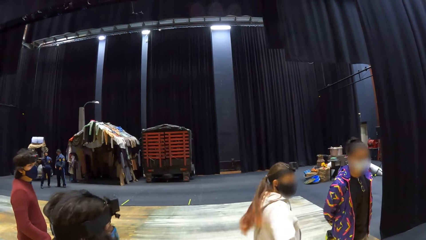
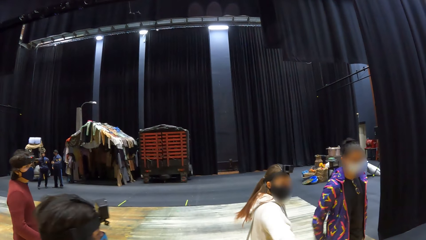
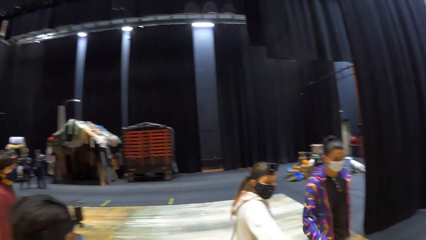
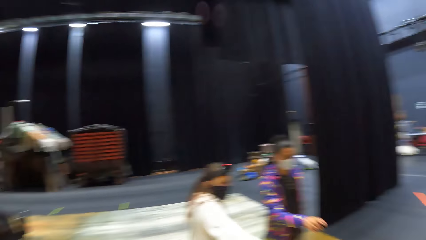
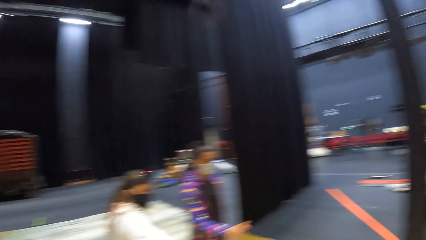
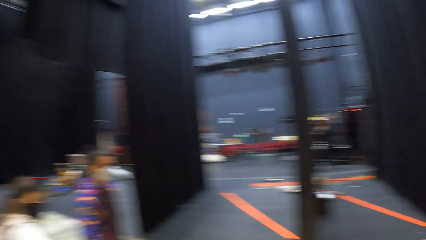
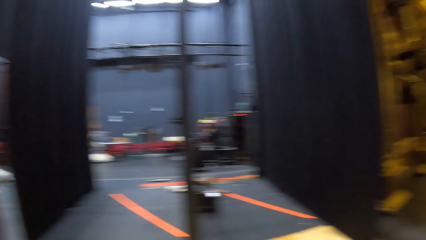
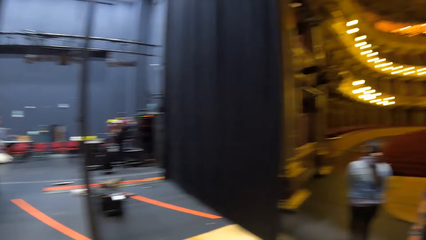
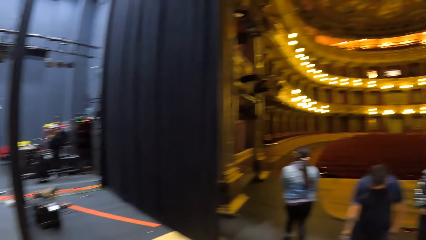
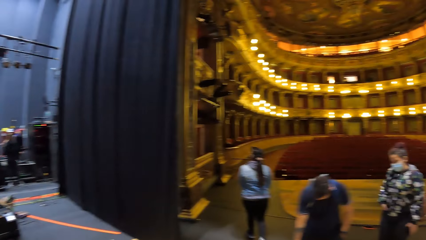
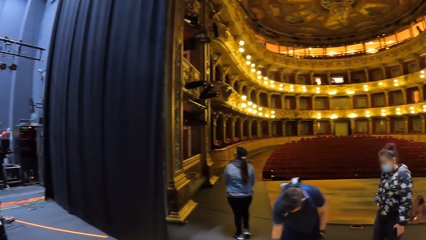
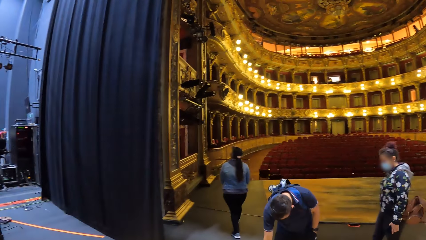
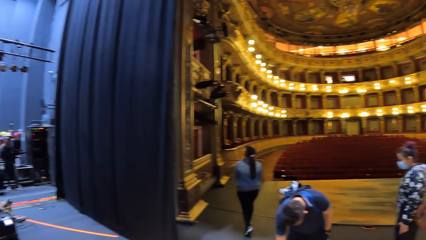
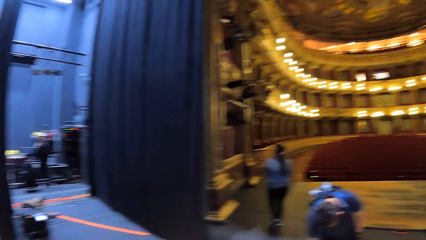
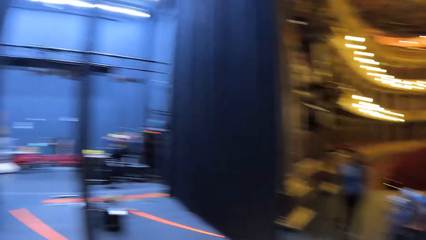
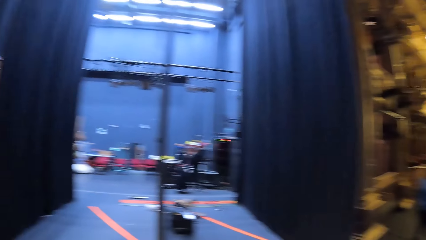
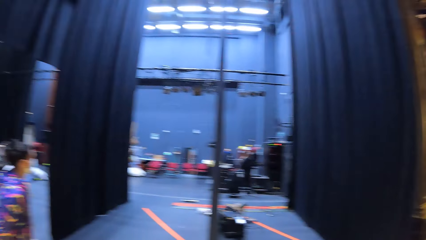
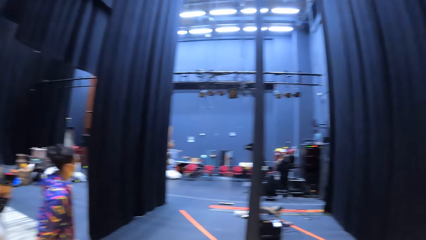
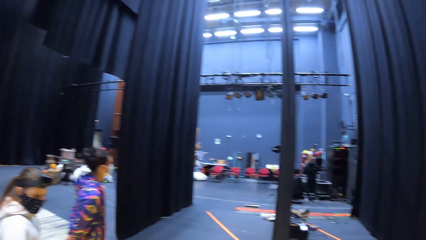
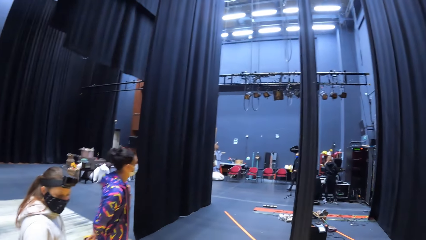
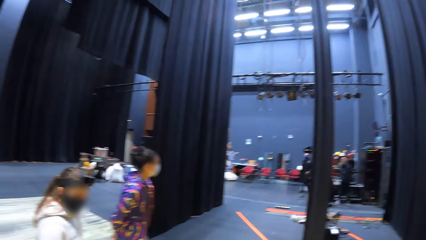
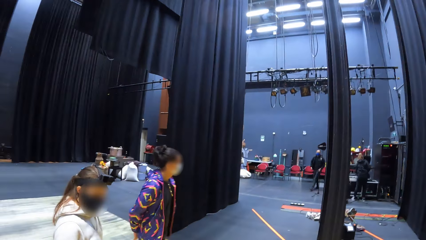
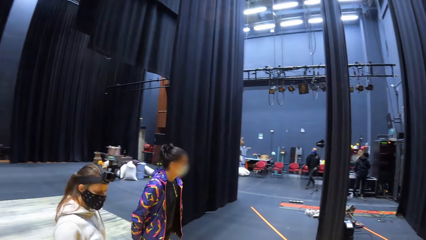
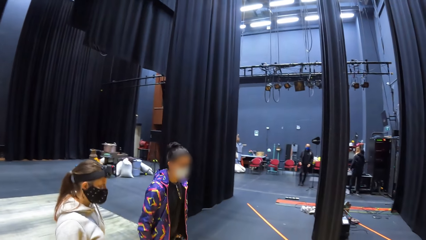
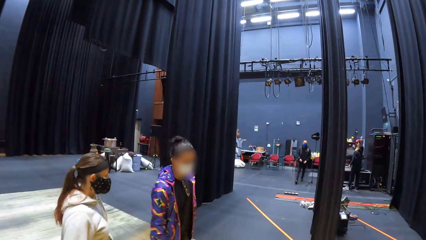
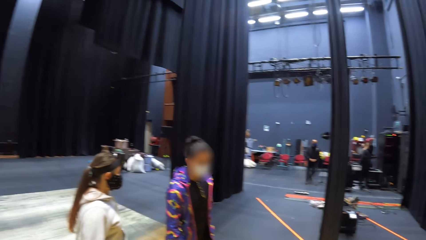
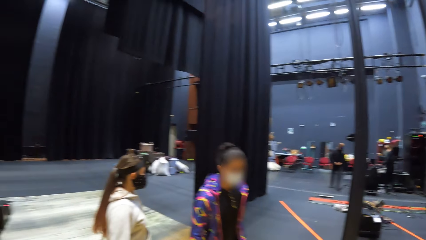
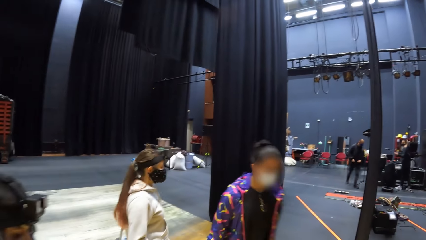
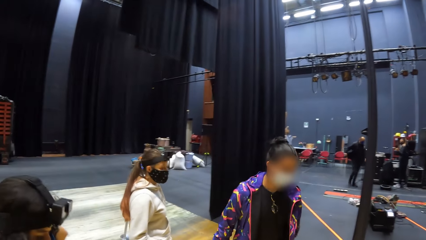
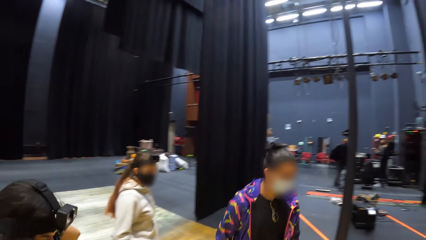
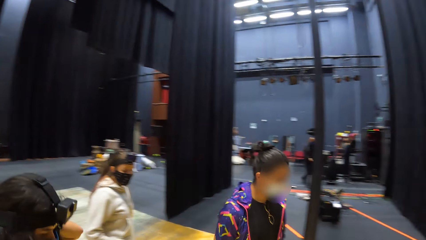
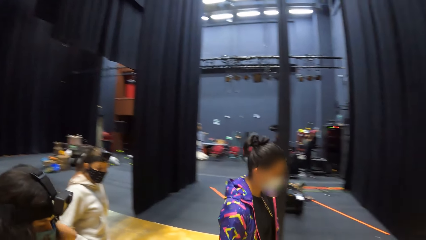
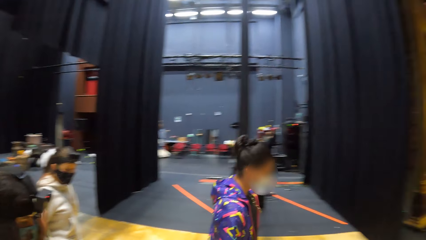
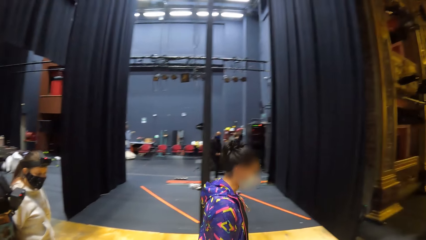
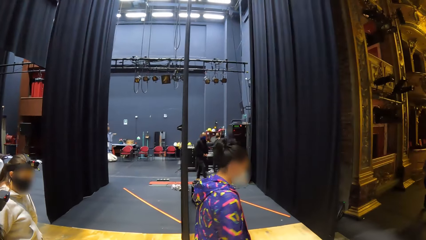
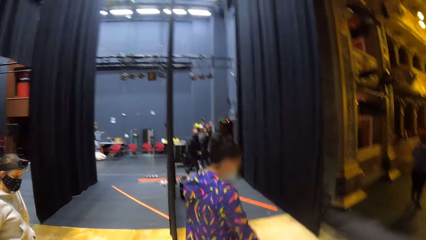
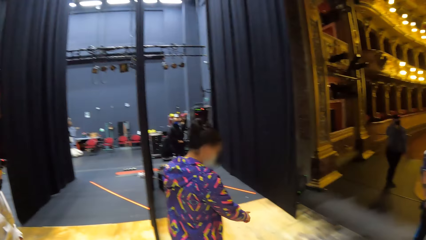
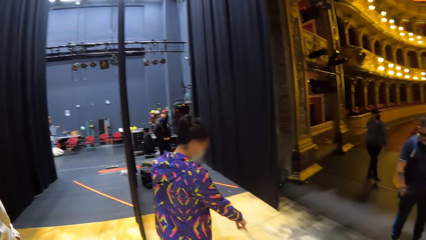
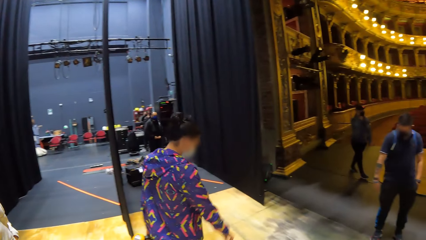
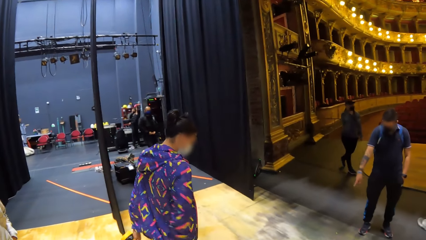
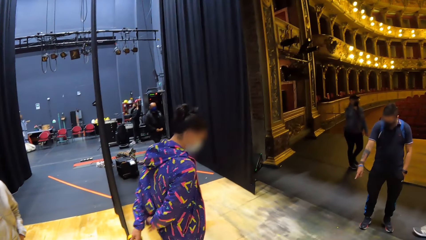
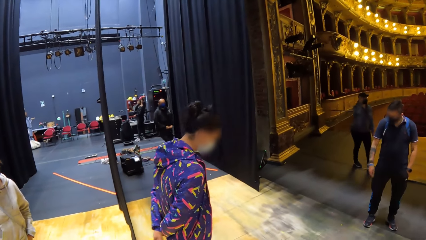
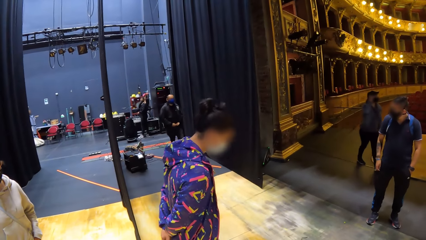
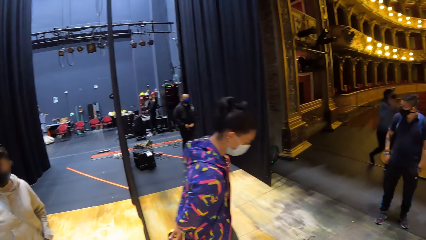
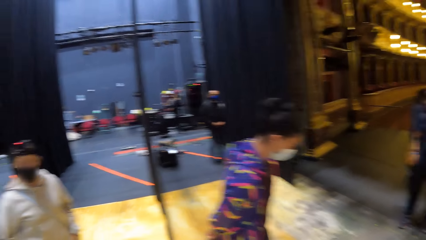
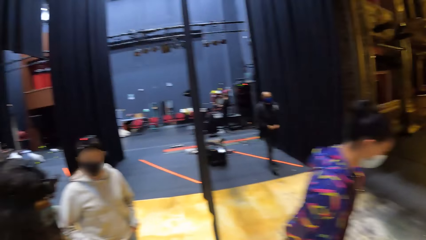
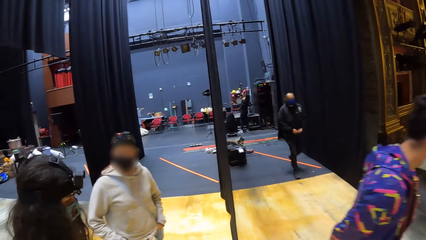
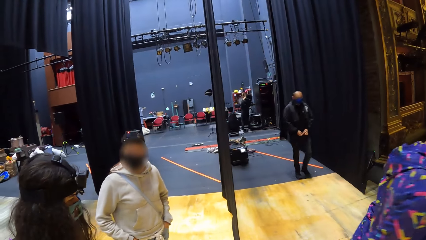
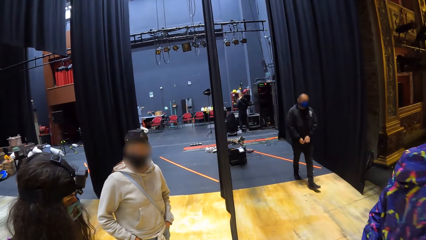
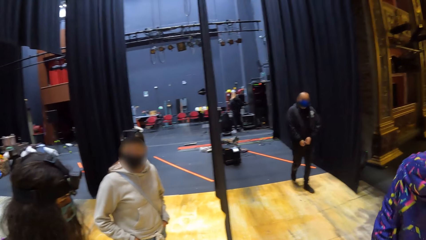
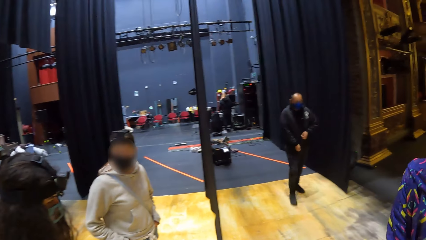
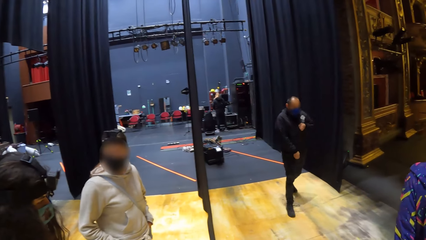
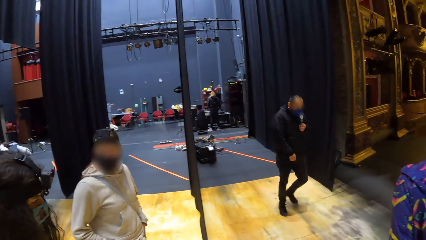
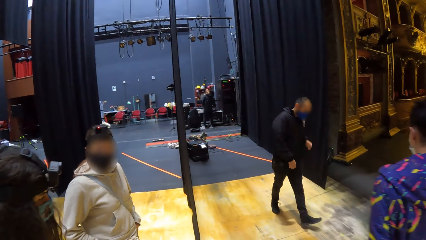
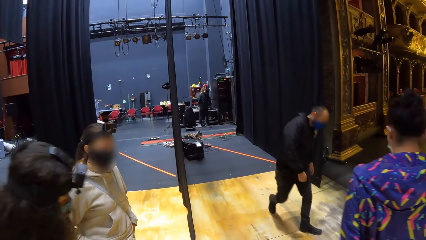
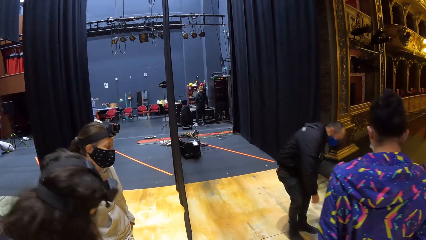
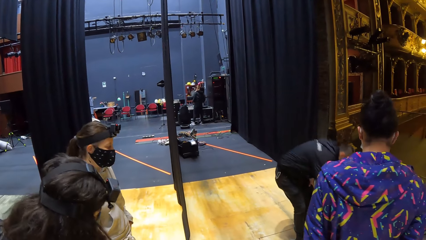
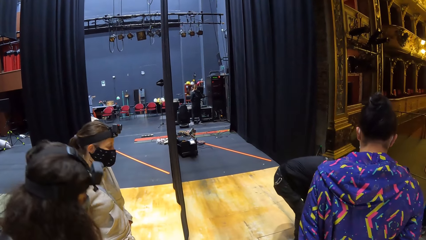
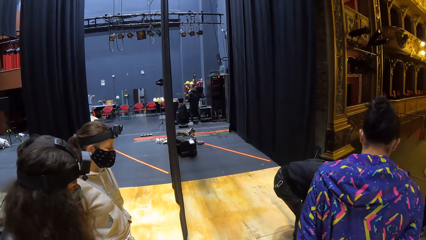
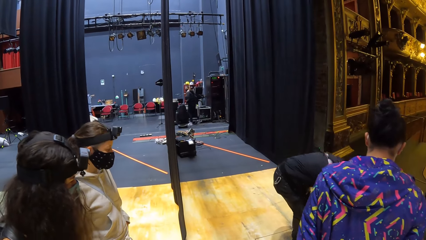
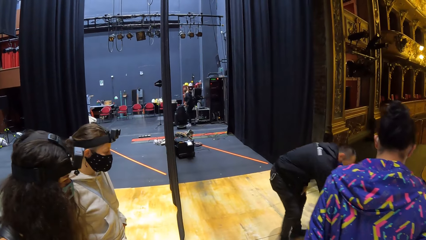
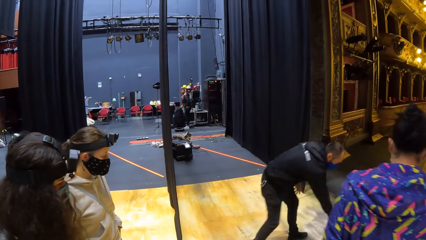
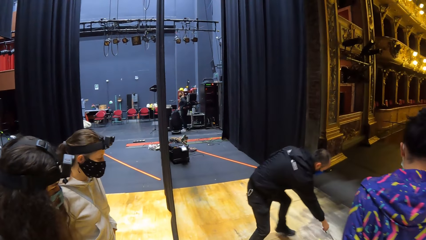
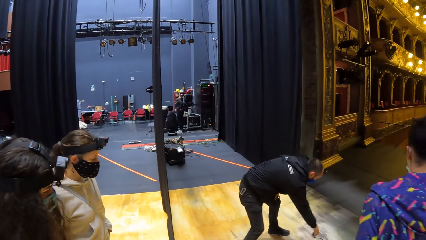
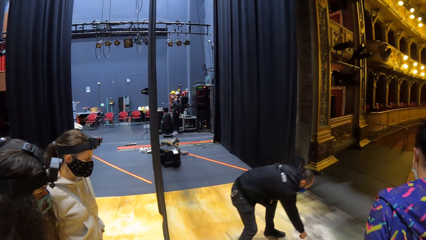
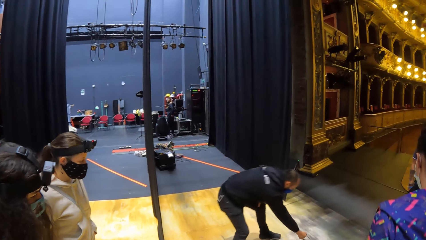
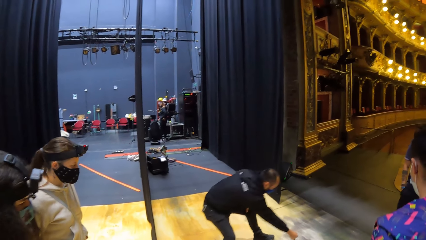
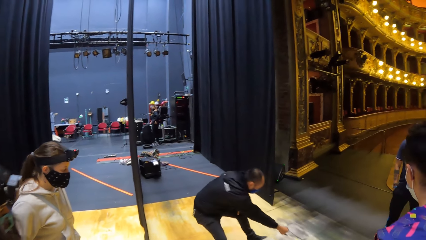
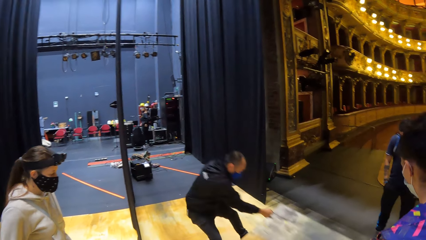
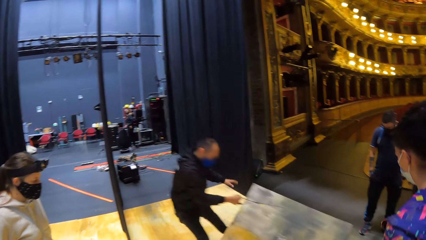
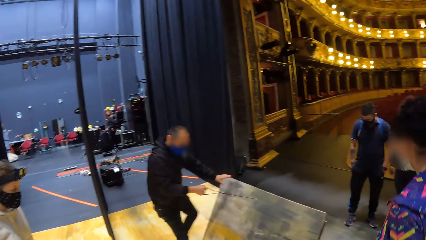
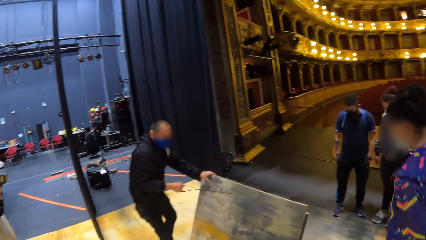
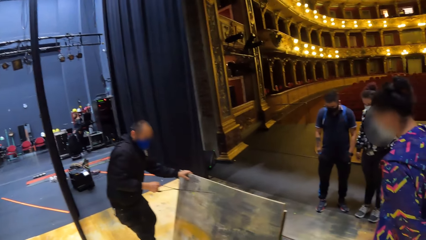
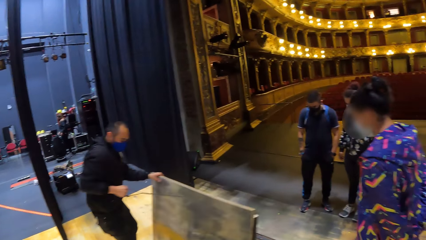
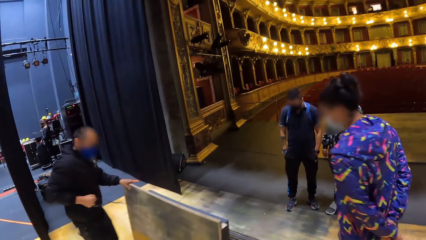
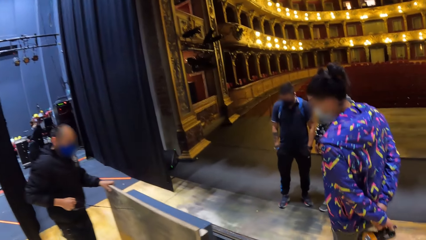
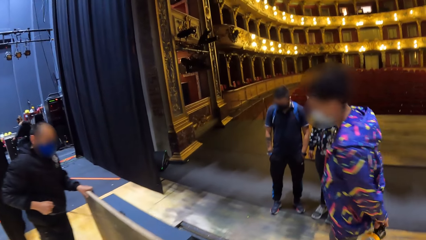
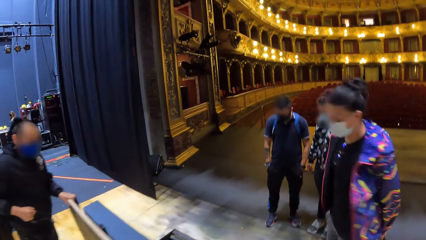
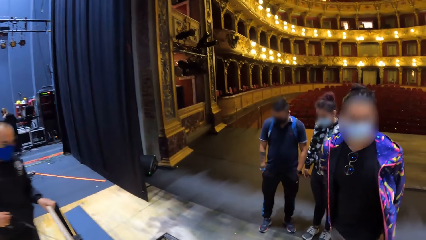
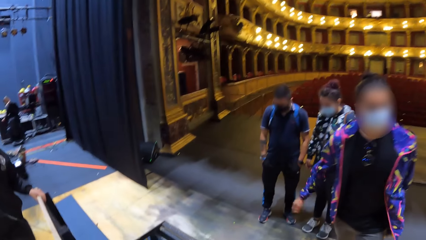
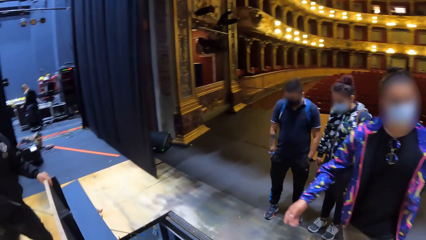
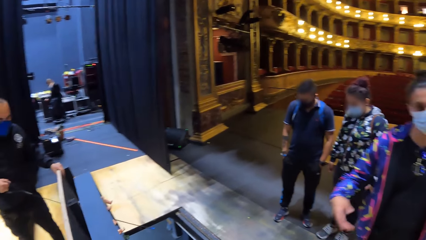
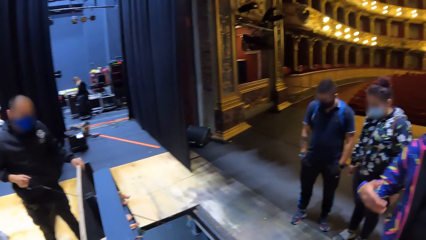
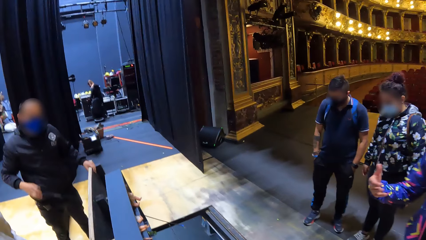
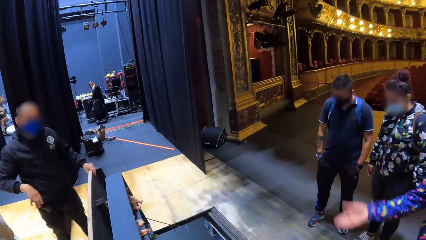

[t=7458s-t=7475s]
A woman walks around. The camera wearer looks around. A man walks around and converses with colleagues. The camera wearer looks around. Another man closes his jumper. The camera wearer looks around. The first man makes a step. The other man pulls the wood. The first man makes a step.
